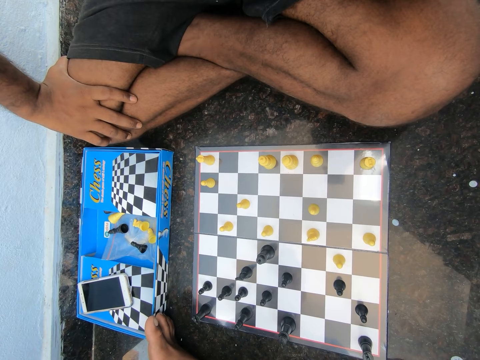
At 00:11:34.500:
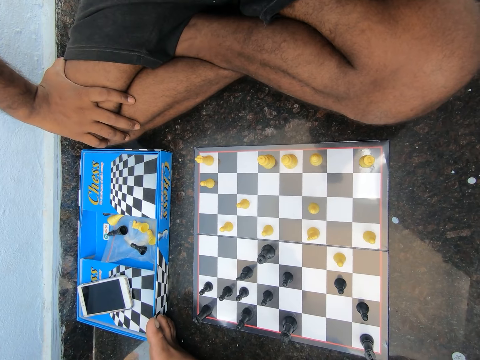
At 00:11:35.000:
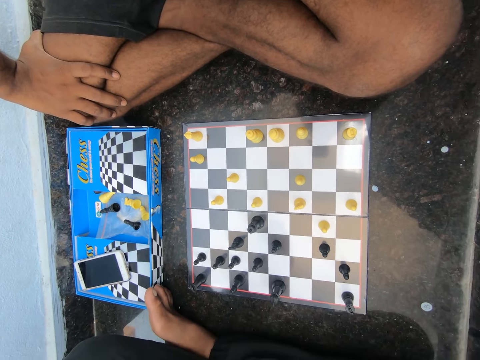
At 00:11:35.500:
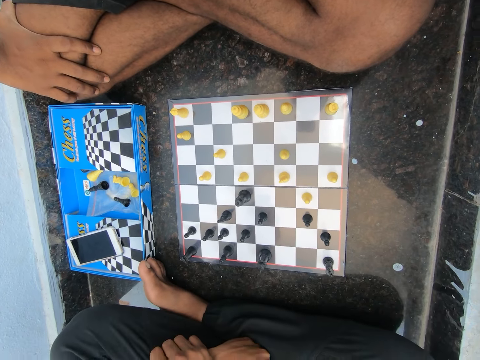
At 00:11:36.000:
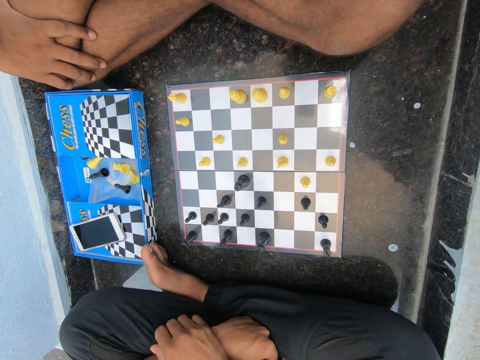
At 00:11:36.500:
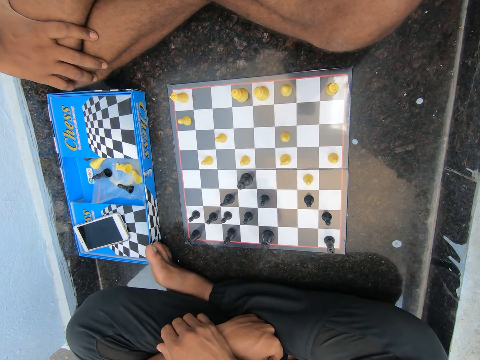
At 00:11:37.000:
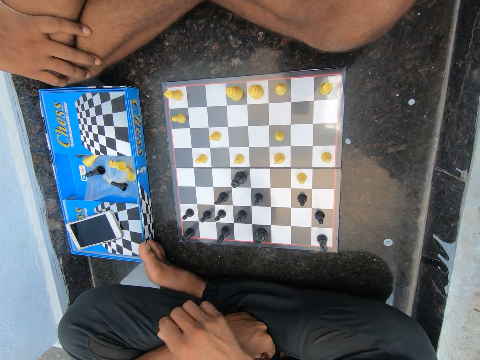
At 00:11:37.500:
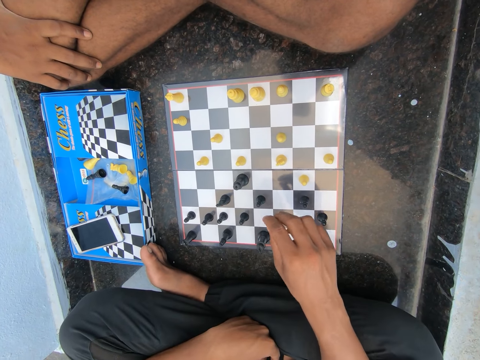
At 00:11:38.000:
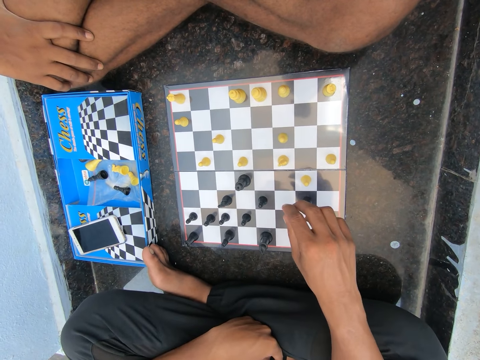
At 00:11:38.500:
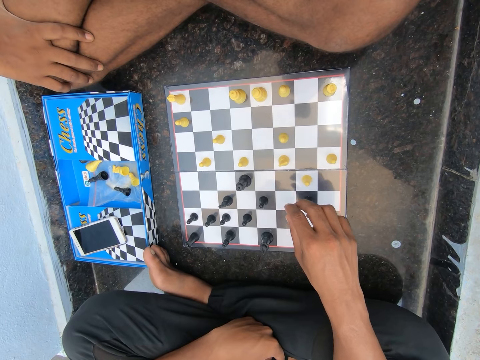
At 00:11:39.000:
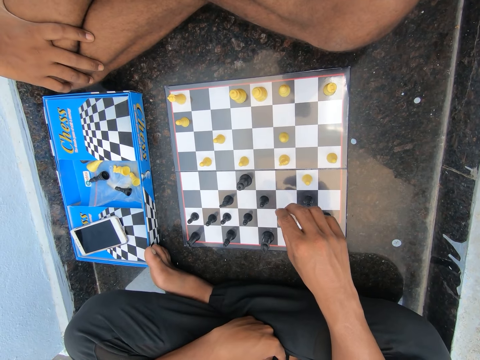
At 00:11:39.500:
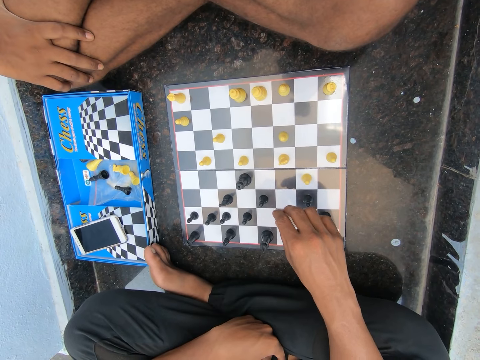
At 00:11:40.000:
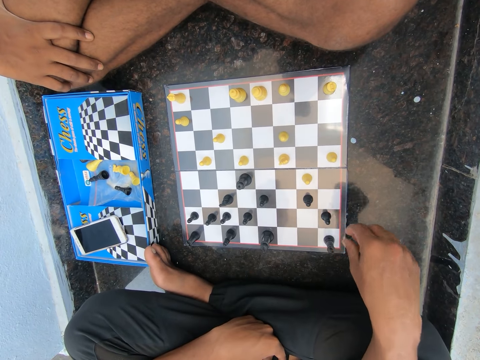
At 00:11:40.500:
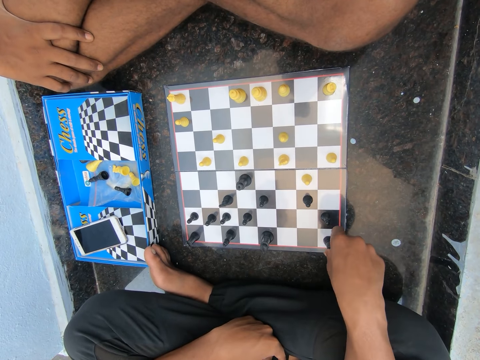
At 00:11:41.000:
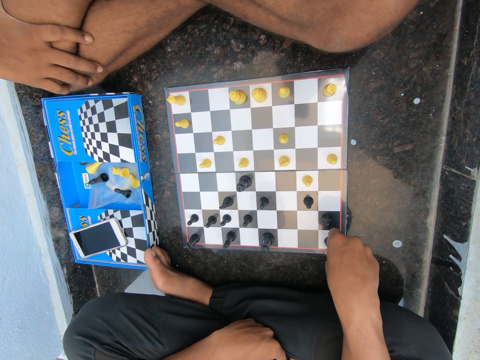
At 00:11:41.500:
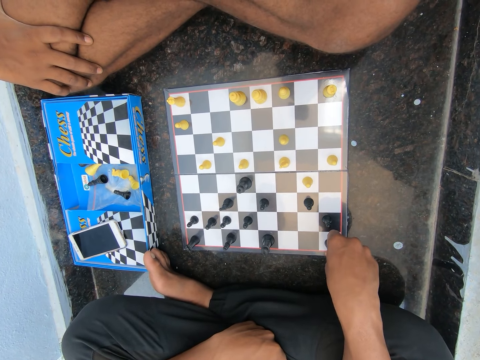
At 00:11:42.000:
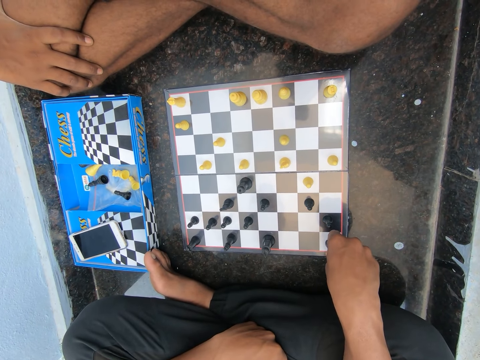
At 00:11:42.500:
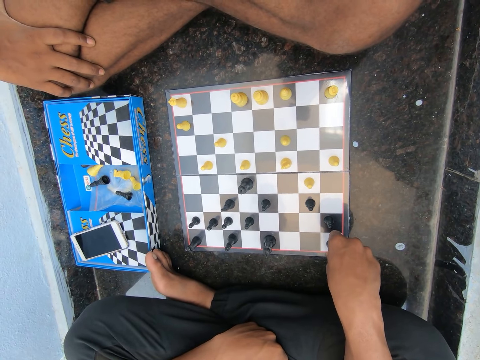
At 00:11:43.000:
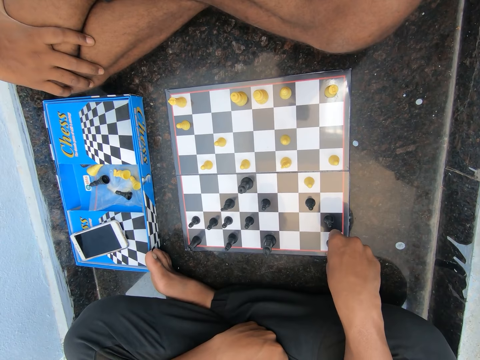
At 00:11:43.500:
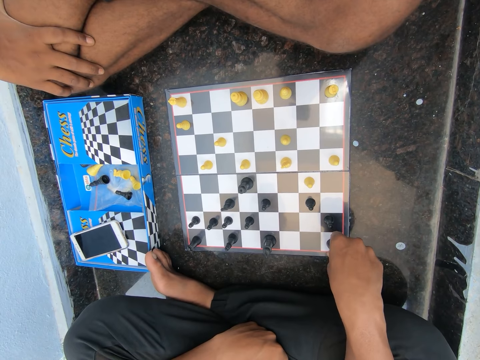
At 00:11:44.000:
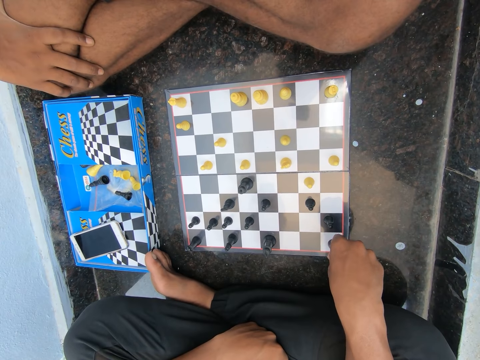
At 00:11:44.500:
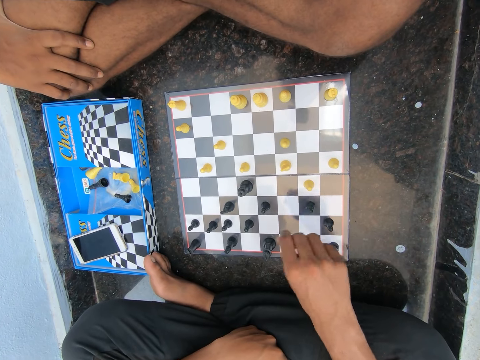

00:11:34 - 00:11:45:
The camera wearer plays chess with the man on the floor in the room. They touch the chess piece.

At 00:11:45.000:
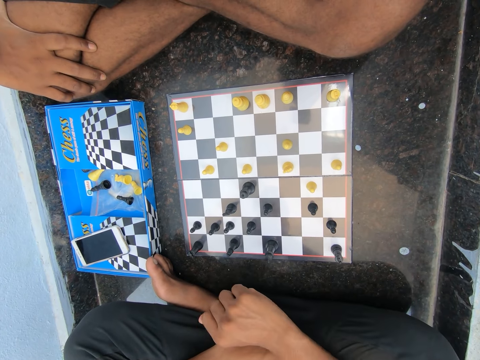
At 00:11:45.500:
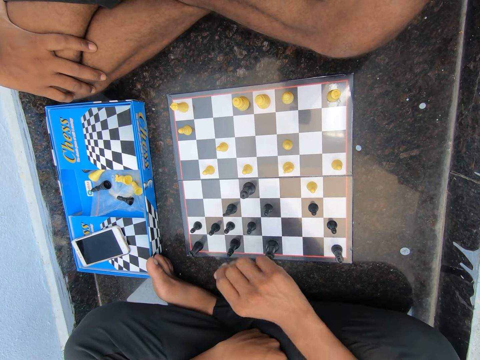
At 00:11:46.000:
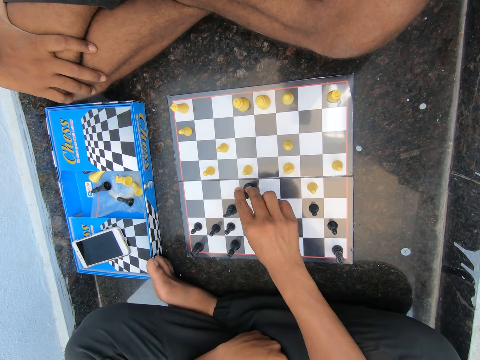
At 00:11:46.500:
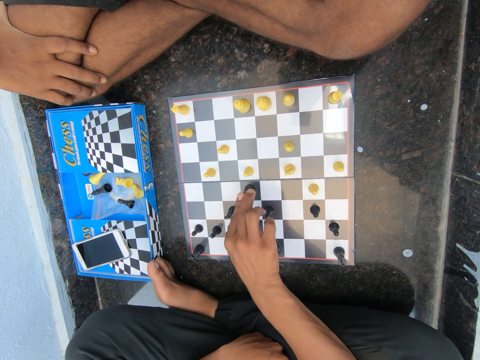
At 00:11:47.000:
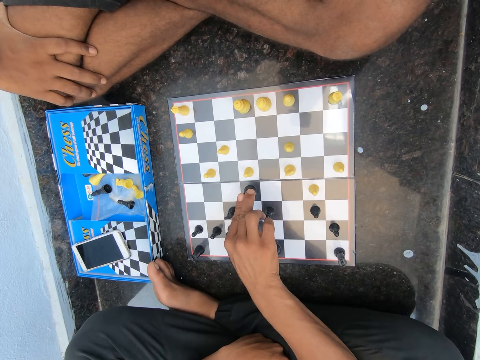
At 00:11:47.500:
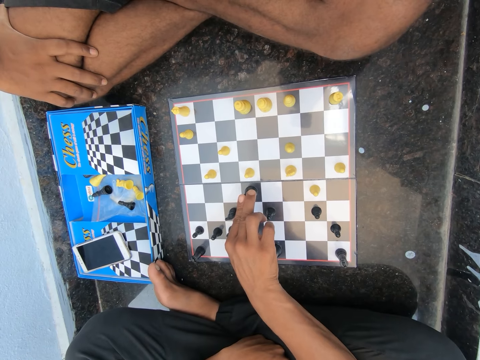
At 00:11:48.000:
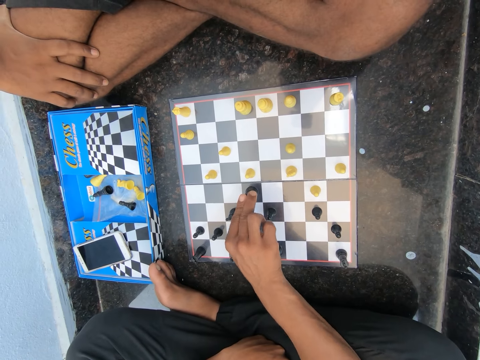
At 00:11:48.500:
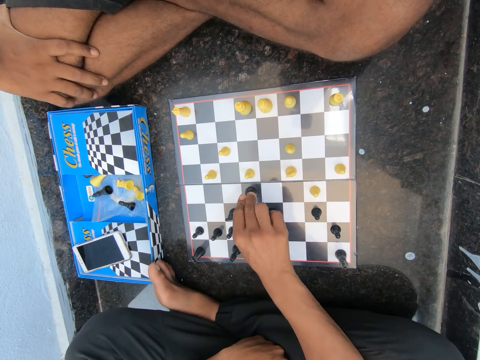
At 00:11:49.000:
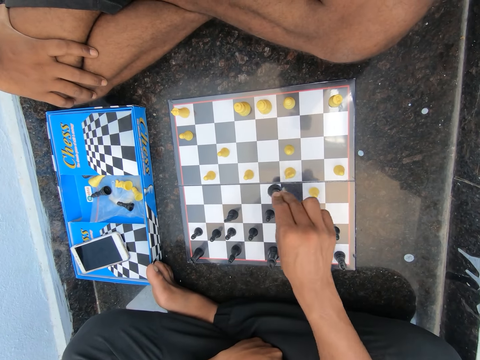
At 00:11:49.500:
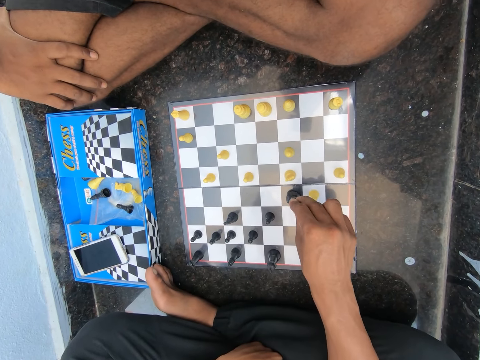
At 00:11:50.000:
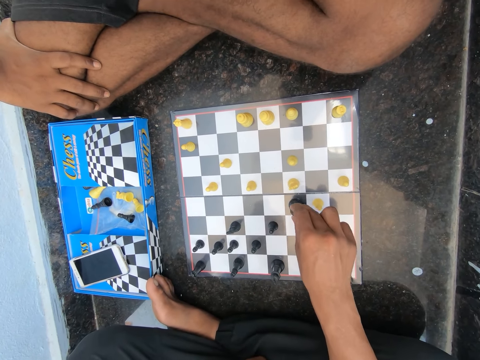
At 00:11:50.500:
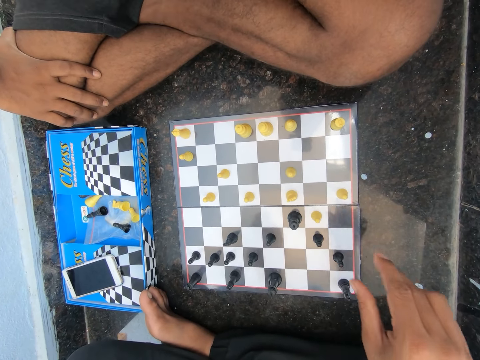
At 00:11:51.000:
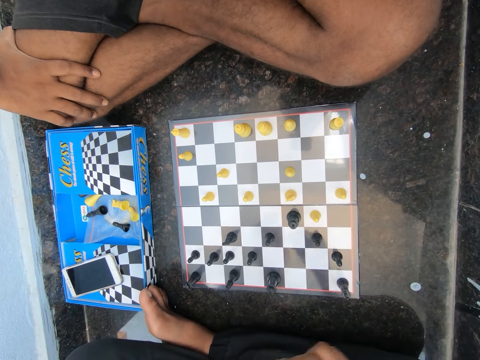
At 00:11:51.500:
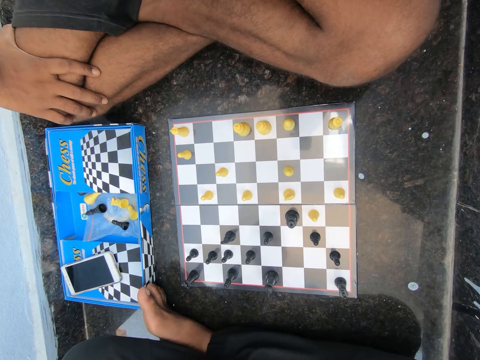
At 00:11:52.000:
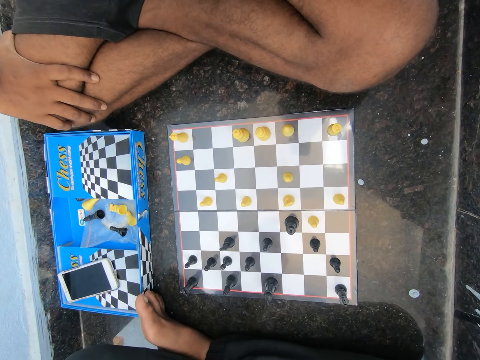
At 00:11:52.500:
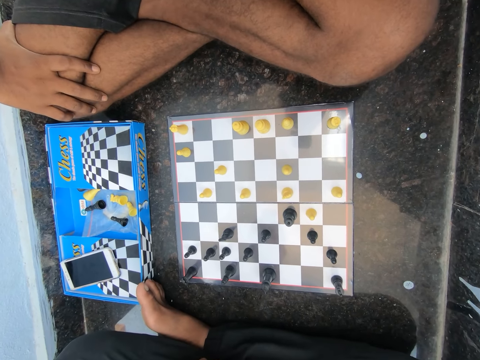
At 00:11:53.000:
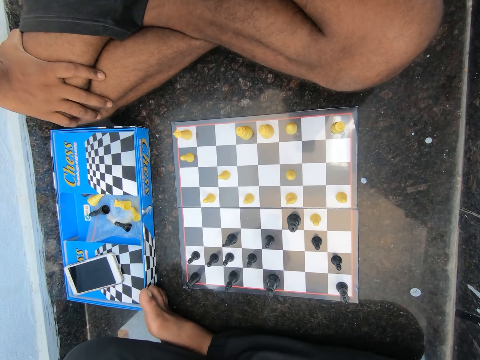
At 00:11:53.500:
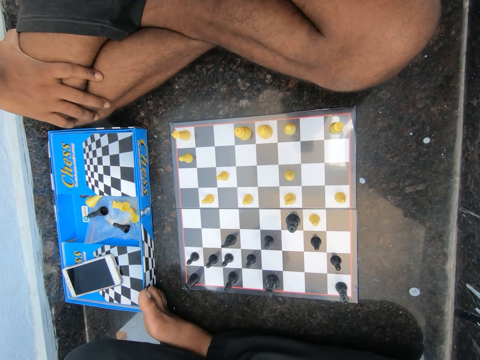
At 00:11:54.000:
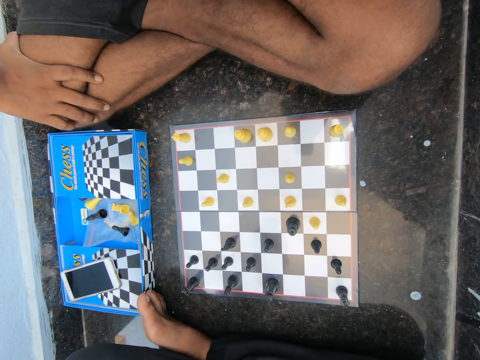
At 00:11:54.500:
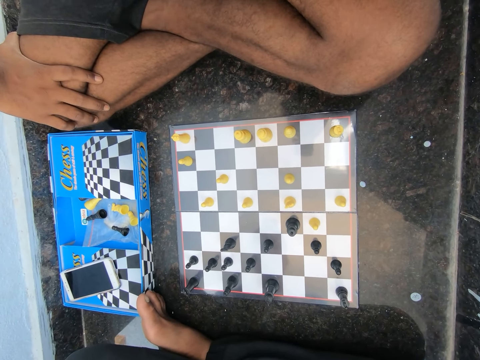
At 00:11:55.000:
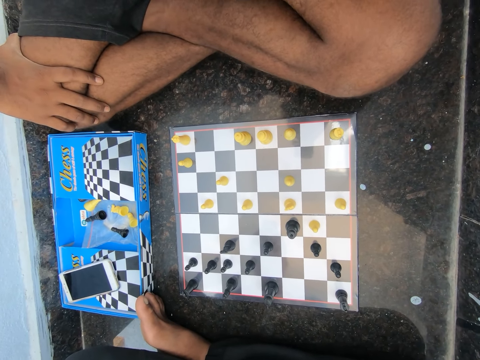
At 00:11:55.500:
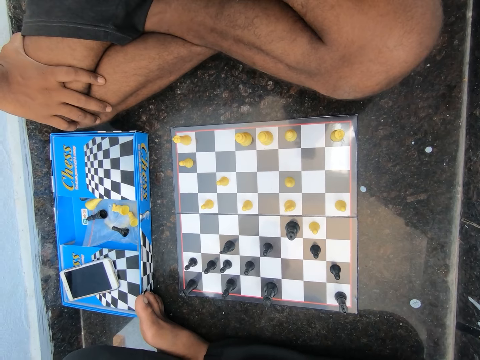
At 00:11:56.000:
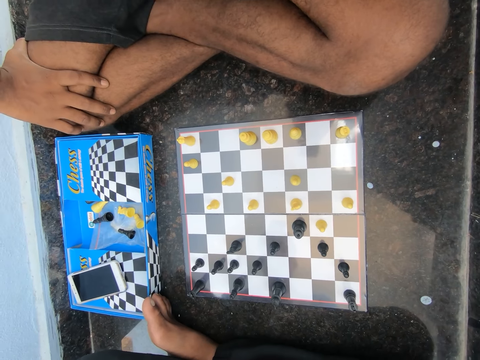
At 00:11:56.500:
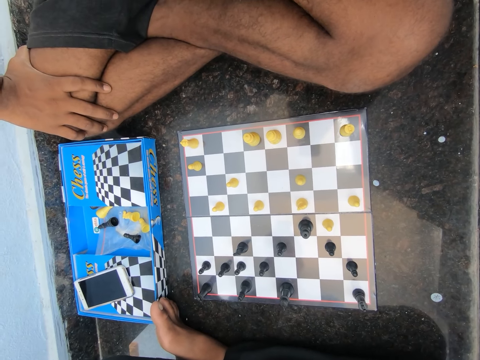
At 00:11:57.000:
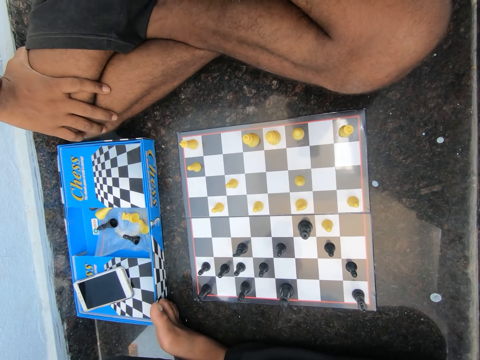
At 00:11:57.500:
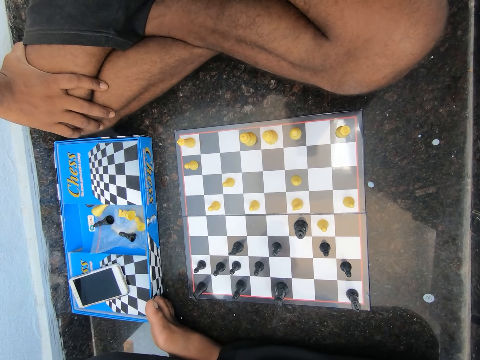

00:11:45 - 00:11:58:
The camera wearer touches the chess piece. They move the chess piece on the chessboard. They look at the chessboard.

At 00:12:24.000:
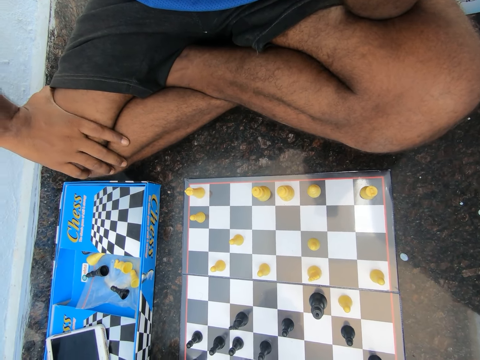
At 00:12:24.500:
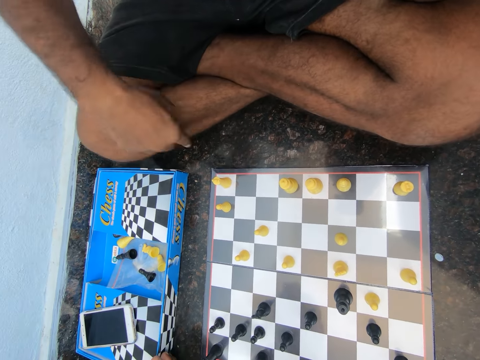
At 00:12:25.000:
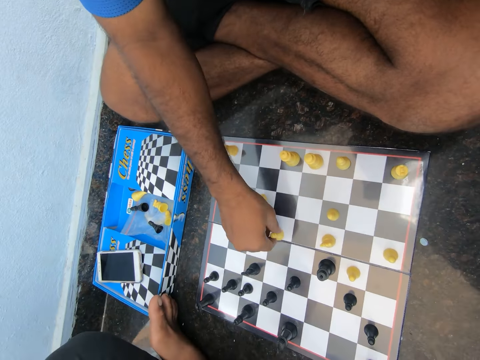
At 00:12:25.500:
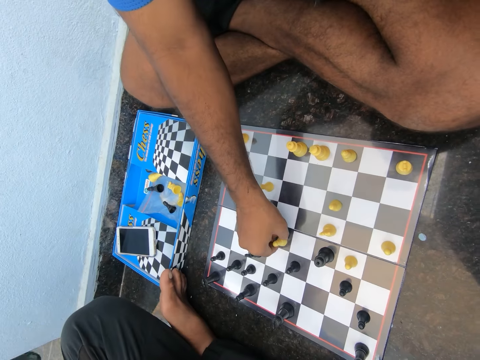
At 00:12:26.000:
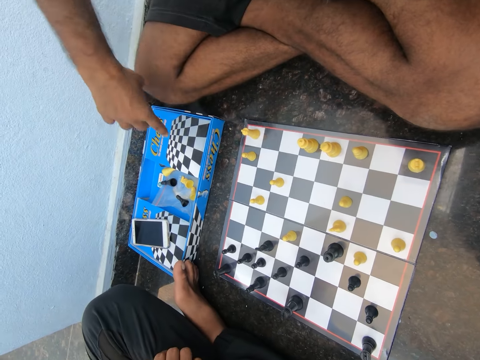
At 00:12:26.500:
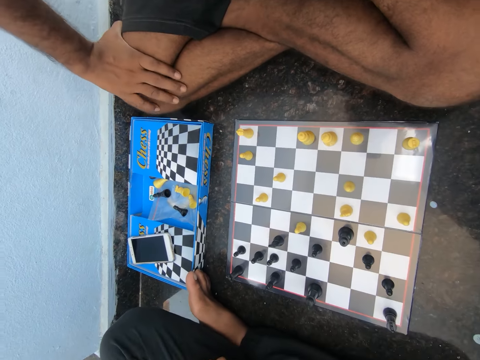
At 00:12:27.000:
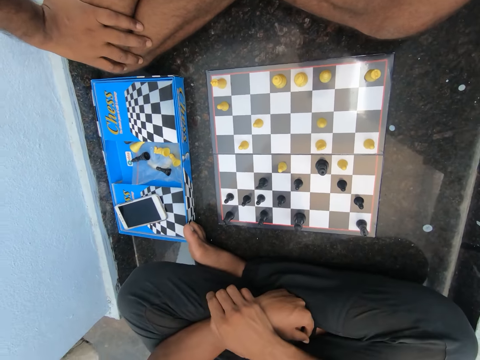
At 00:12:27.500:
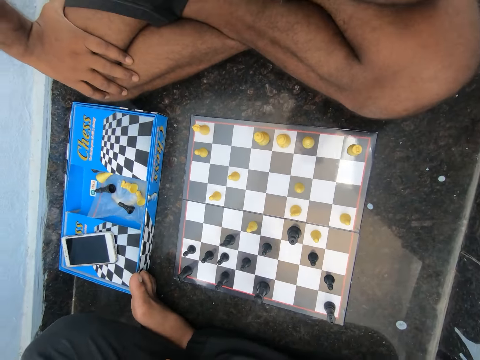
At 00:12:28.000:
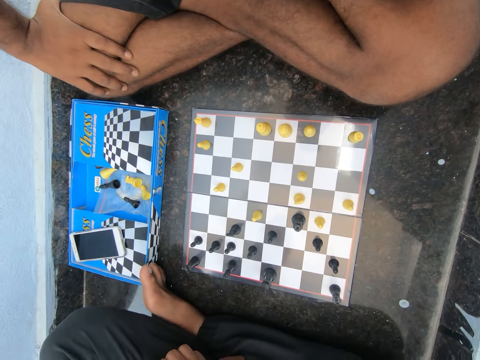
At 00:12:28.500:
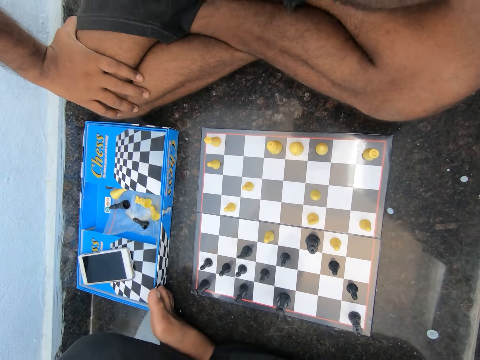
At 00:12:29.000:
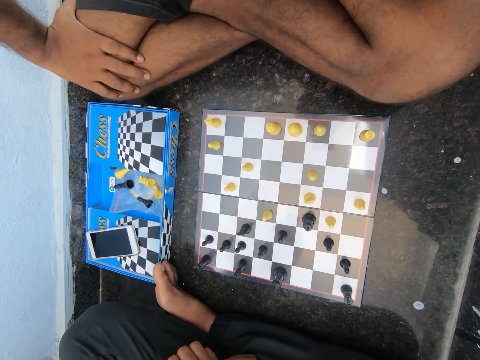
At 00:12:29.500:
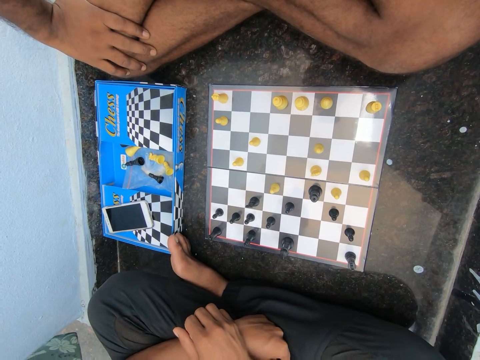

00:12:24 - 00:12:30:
The man moves the chess piece on the chessboard.
